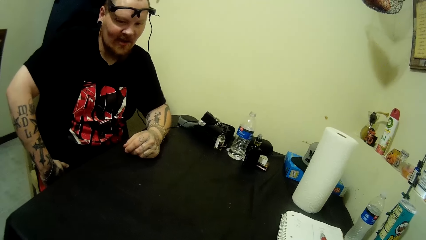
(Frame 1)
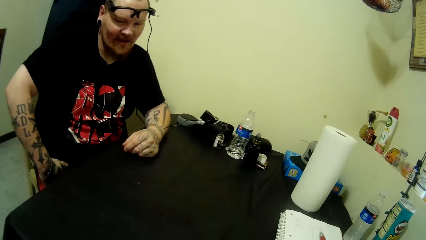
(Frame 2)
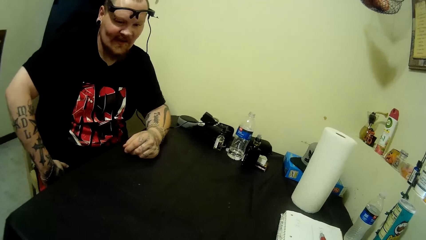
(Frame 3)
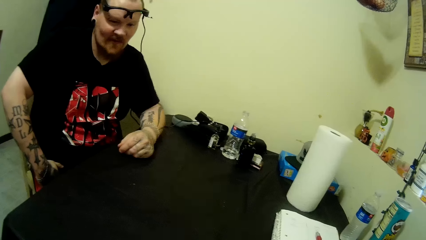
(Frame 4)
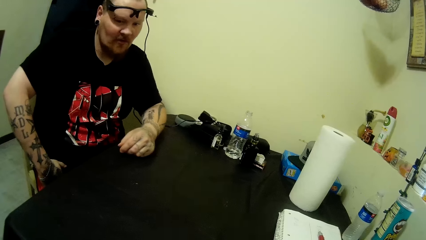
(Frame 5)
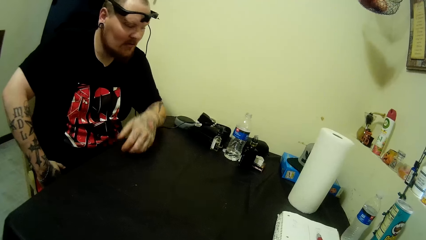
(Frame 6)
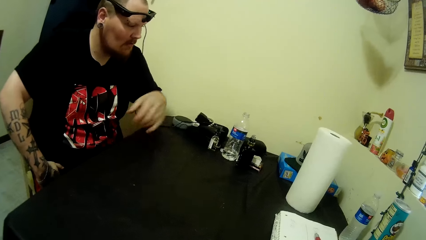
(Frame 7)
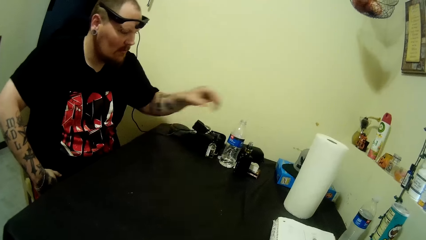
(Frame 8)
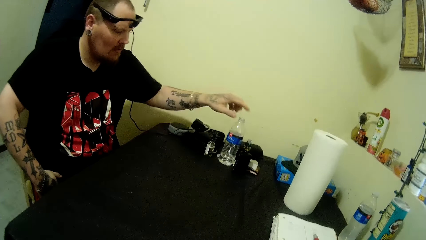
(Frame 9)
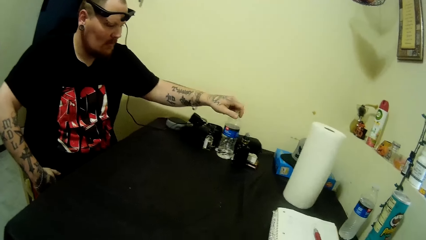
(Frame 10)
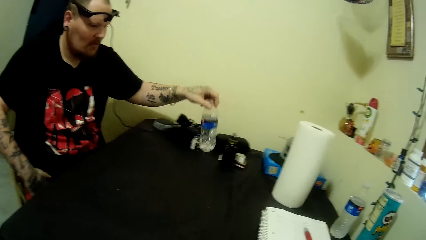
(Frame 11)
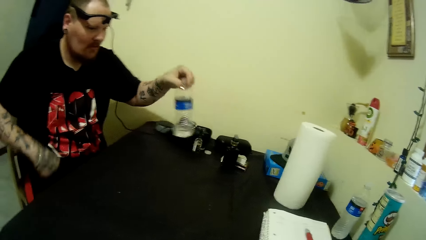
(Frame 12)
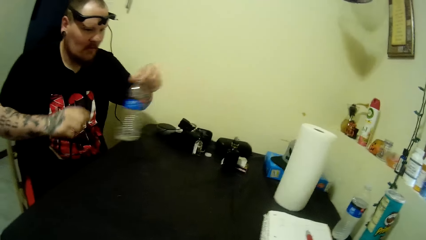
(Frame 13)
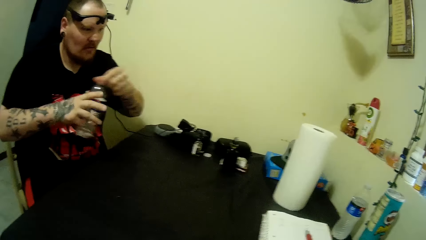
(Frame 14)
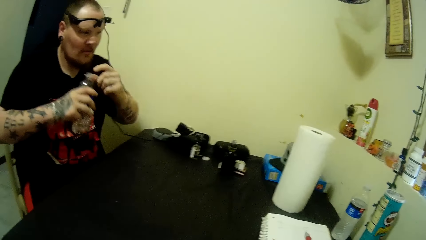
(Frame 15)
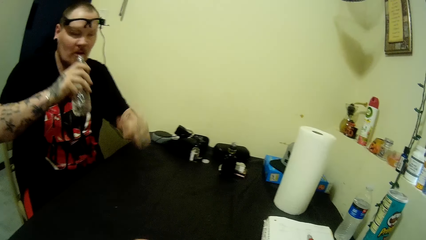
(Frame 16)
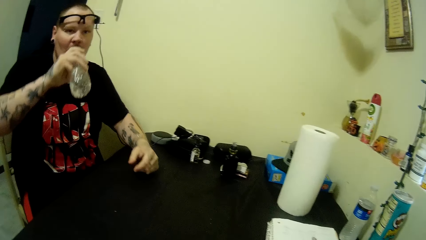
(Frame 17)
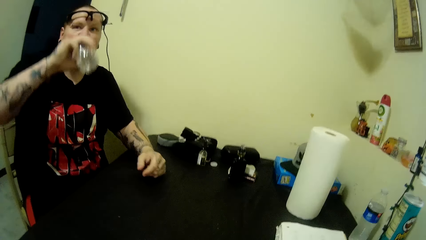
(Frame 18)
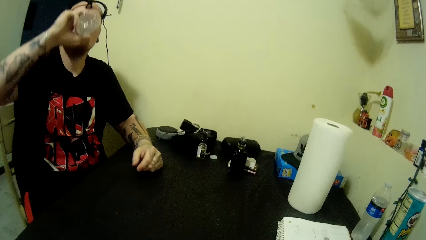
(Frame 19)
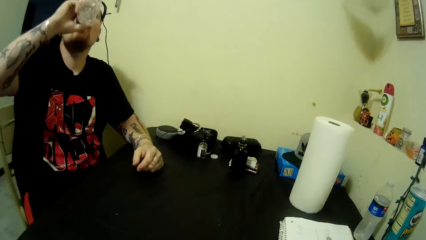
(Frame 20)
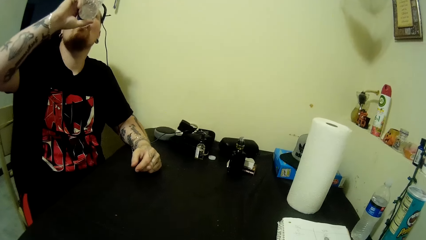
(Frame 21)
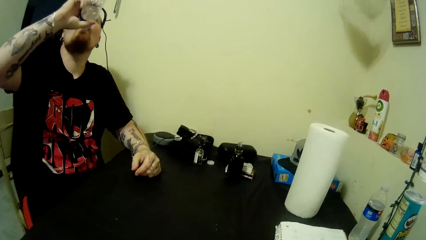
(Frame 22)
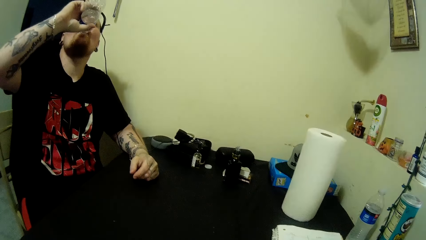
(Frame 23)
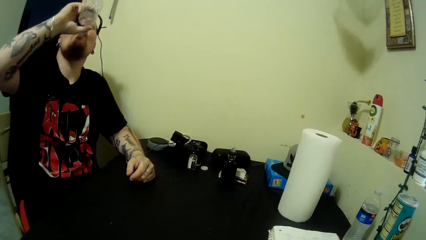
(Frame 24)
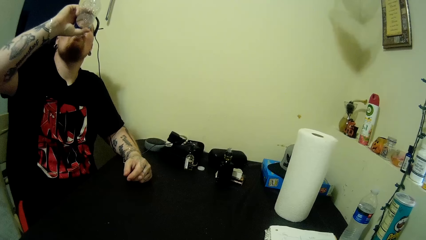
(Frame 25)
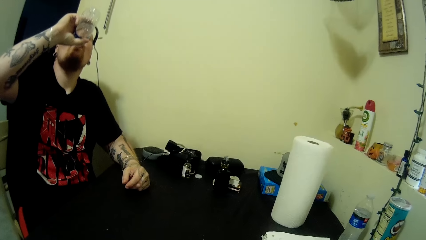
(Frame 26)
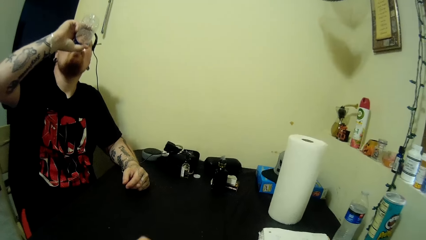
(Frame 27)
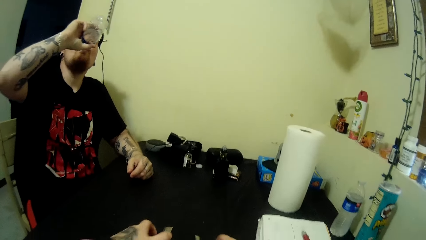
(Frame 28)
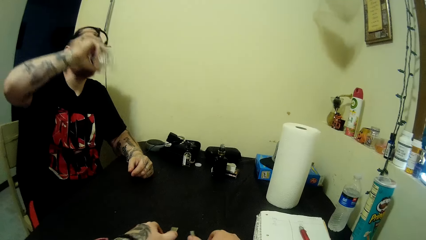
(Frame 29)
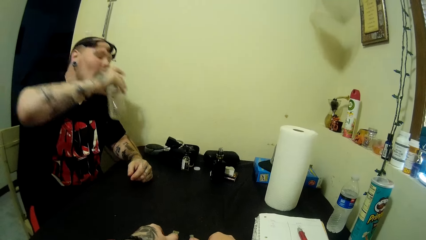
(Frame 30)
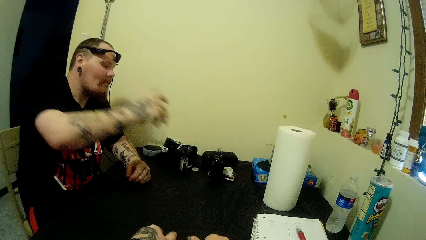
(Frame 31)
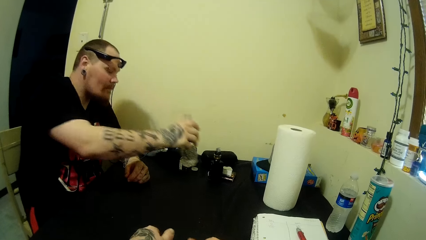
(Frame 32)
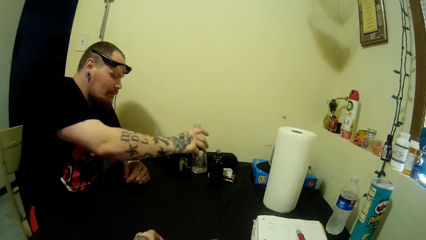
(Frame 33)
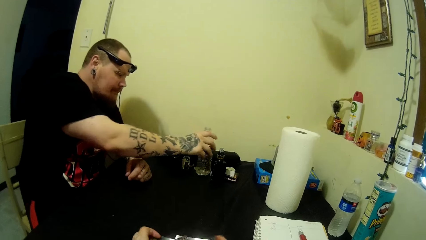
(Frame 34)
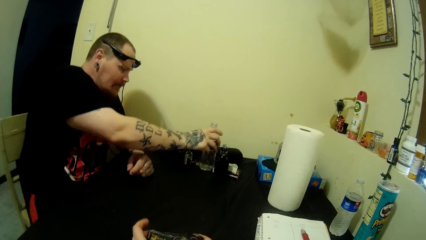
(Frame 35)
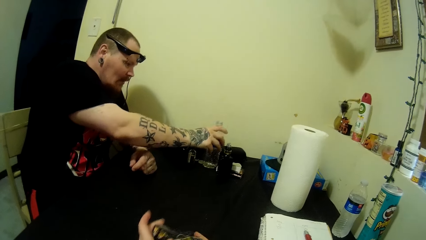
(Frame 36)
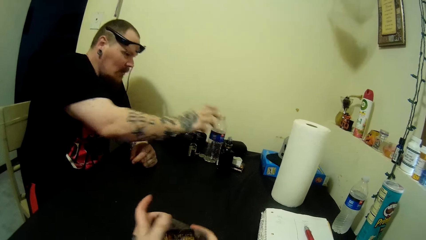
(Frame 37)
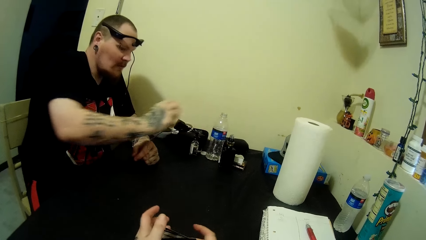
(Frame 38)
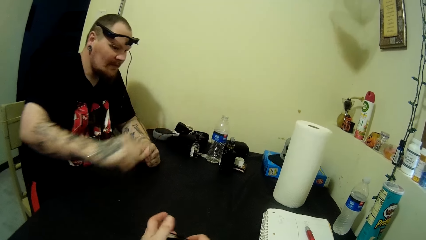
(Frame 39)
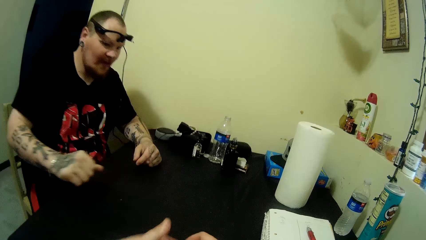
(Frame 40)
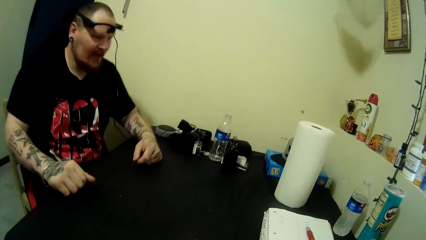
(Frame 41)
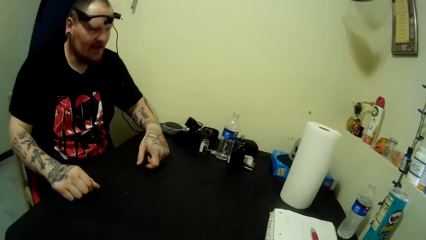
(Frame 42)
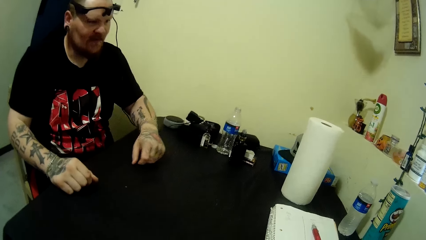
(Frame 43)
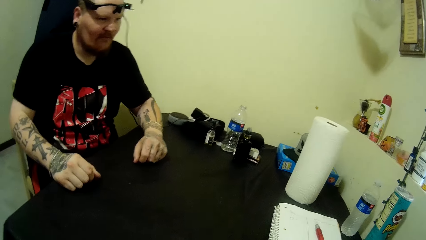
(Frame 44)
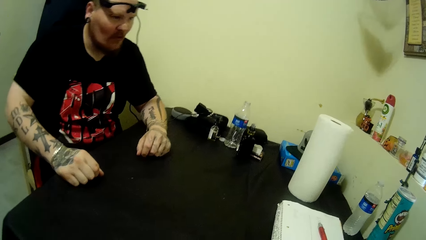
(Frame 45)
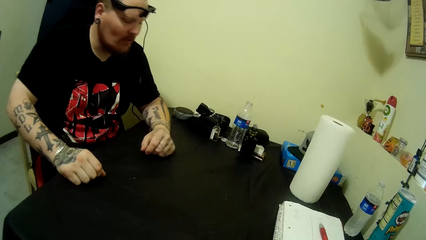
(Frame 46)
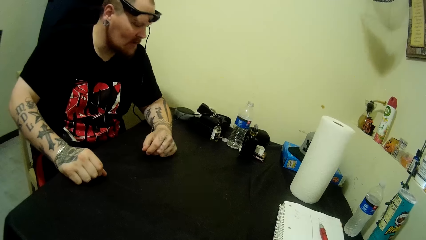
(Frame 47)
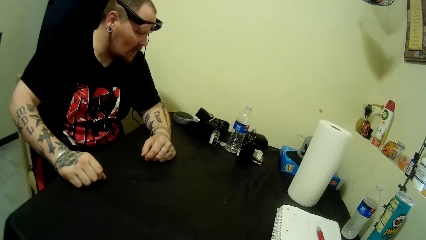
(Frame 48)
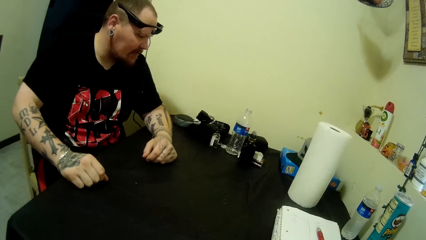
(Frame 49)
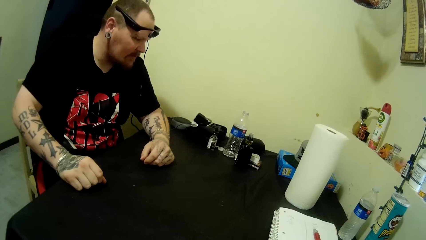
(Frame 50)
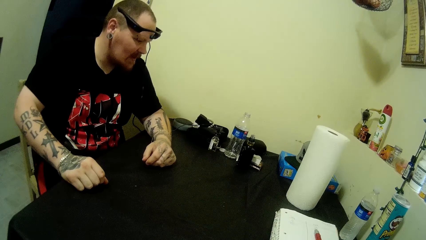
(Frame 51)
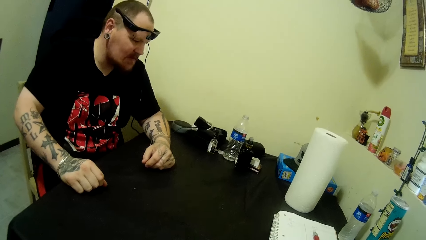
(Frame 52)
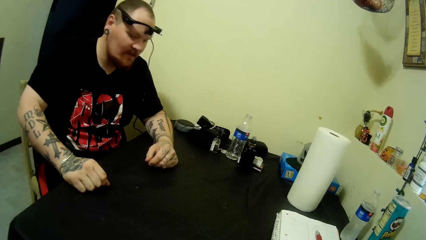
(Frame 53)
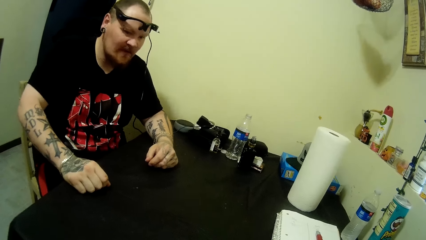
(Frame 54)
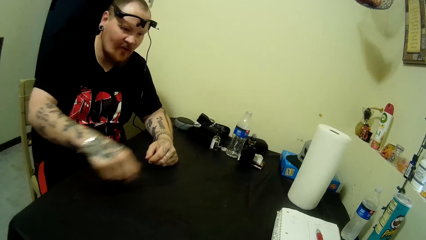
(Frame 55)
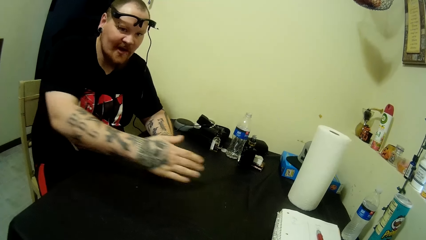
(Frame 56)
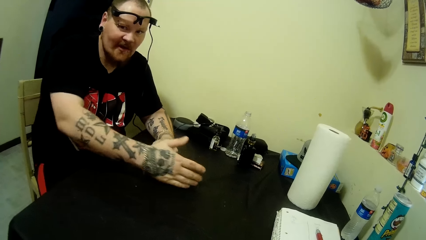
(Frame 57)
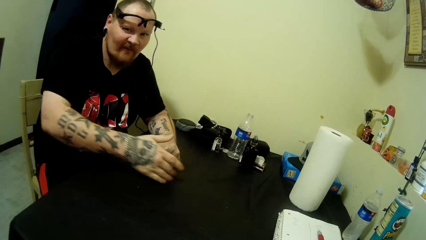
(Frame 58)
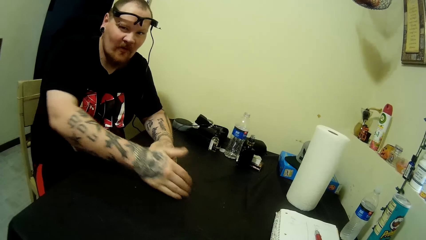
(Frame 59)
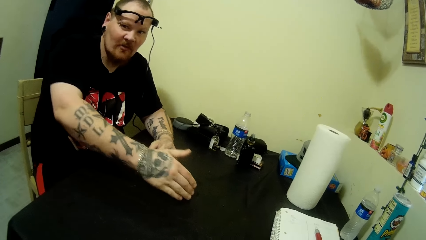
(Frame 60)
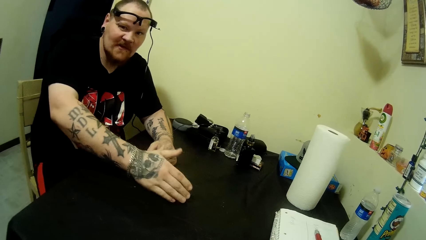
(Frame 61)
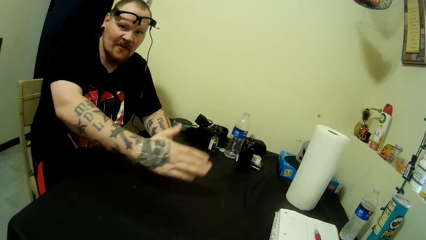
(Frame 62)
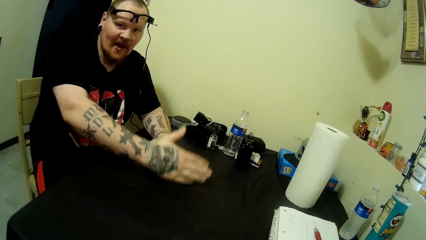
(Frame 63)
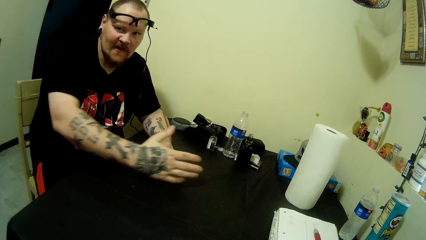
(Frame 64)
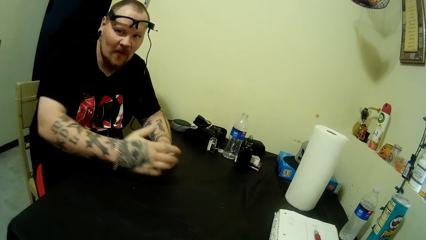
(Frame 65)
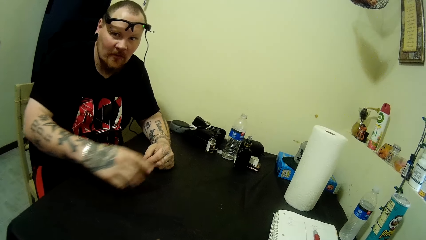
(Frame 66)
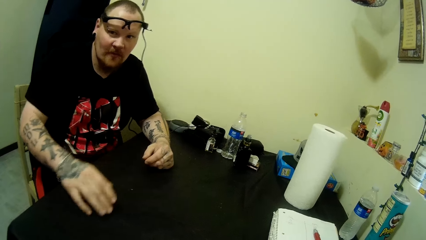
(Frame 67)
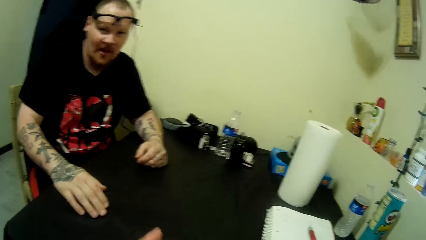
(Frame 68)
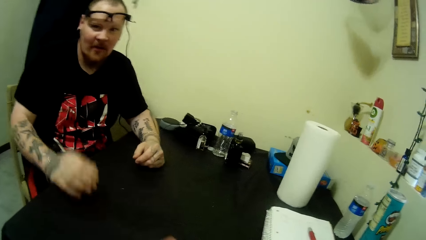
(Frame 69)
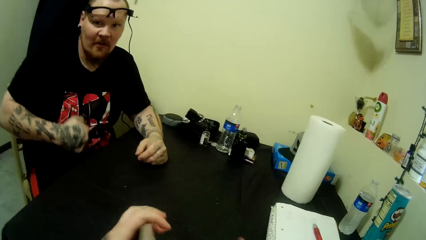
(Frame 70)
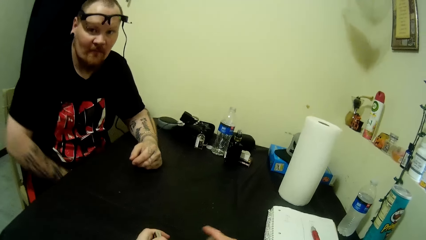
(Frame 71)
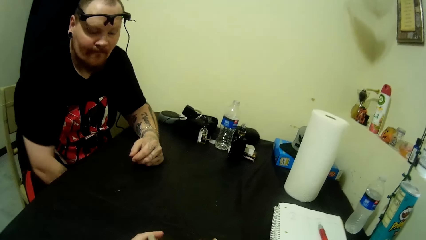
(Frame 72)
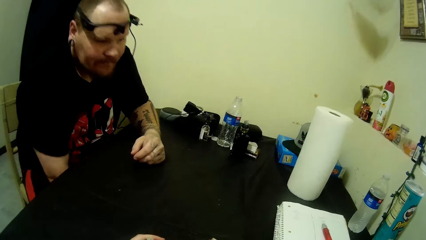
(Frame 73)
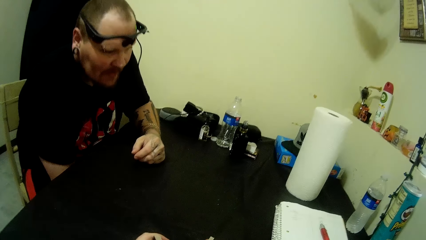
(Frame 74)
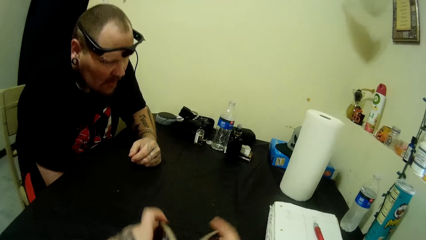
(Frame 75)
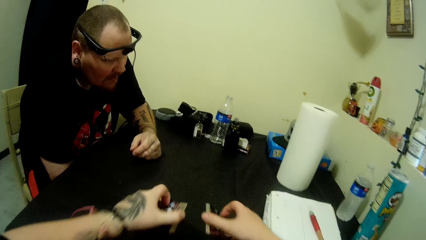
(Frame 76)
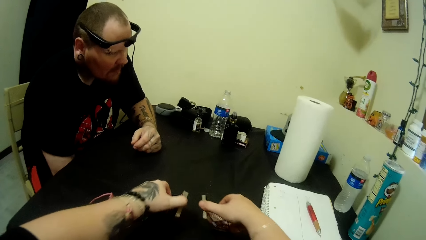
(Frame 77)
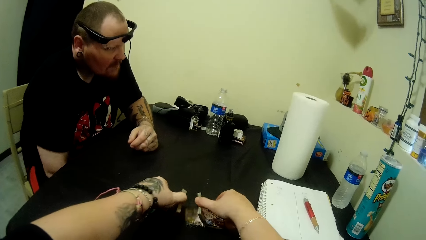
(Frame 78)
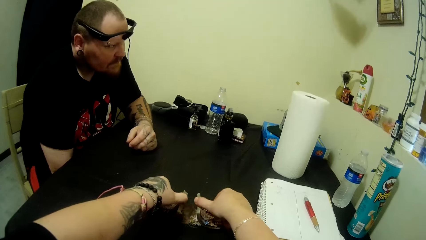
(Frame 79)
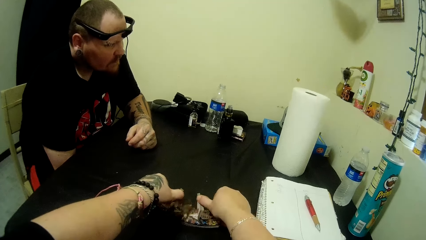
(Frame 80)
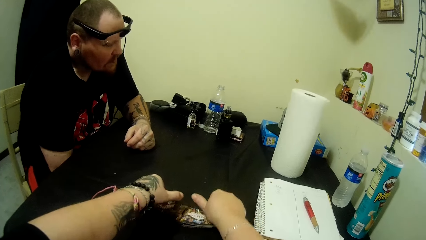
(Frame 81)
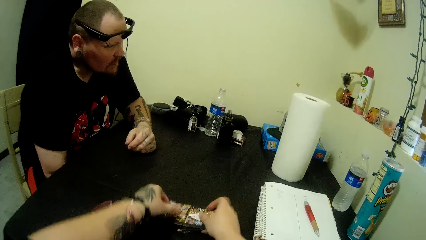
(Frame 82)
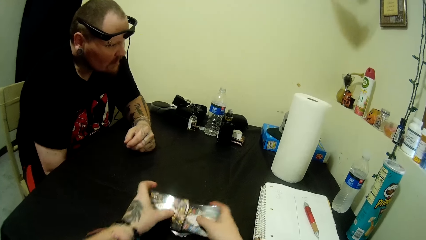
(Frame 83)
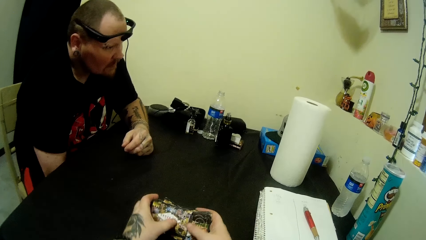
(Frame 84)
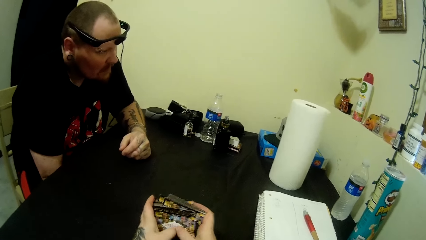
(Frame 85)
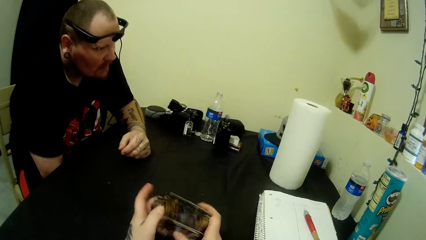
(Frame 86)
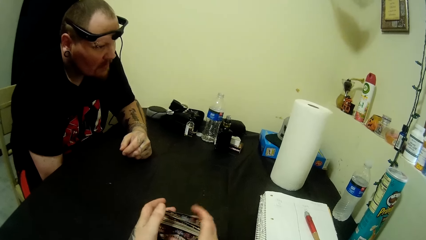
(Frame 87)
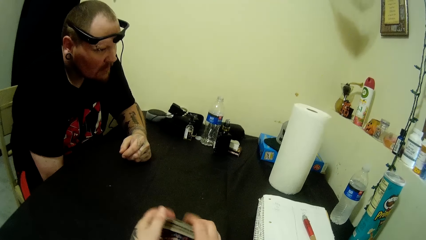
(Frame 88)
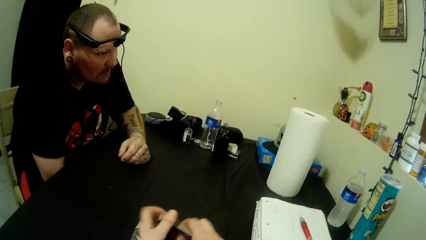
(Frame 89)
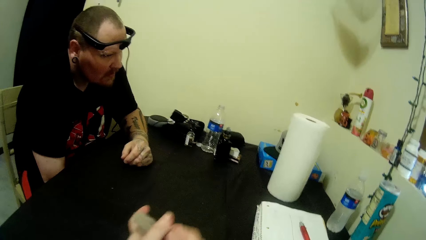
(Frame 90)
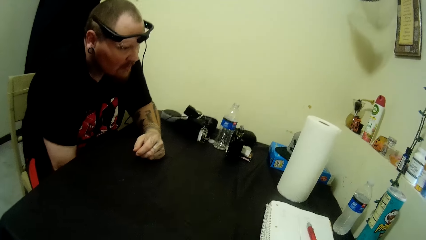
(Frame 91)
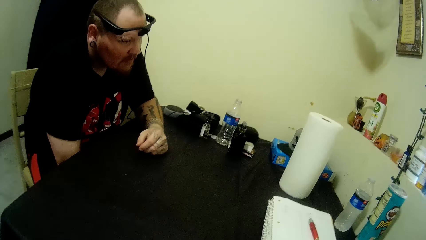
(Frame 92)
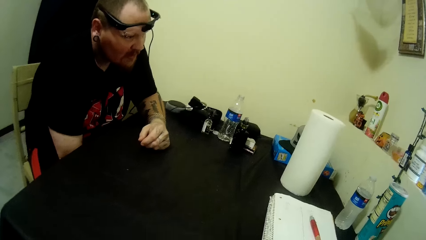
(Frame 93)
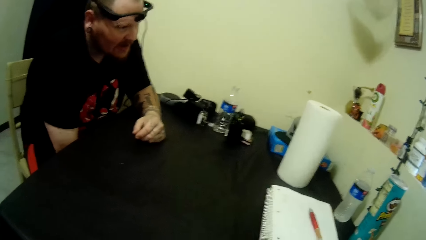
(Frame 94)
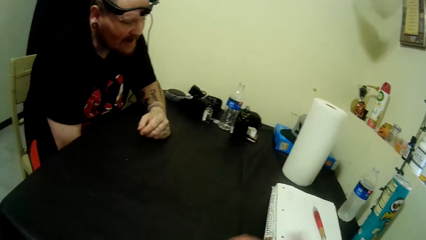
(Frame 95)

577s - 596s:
The man picks up a plastic bottle from the table and drinks water from the plastic bottle. The camera wearer puts the cards on the table. The man drops the plastic bottle on the table. The camera wearer picks the cards from the hand. They converse with the man. They arrange the cards on the table. They shuffle the cards on the table. They move the cards on the table. They pick the cards from the table.
